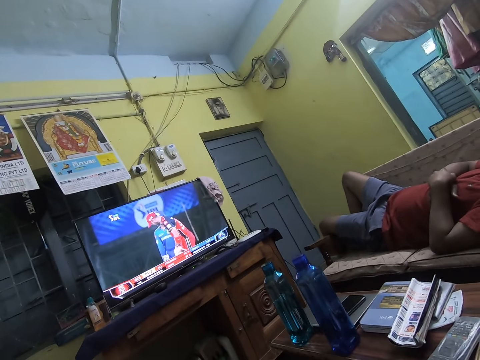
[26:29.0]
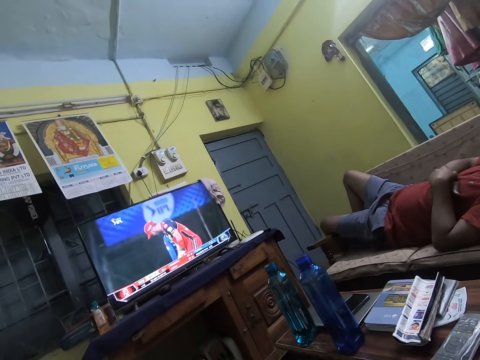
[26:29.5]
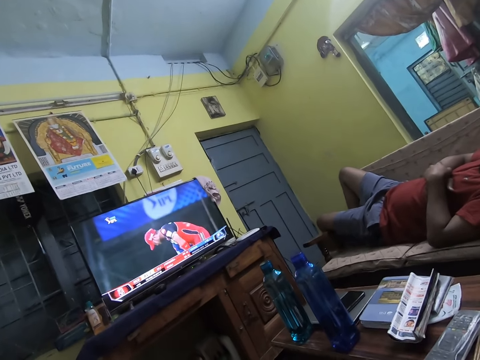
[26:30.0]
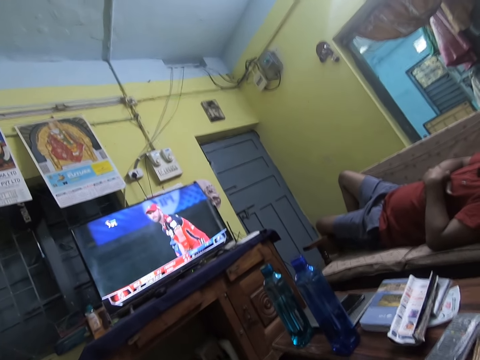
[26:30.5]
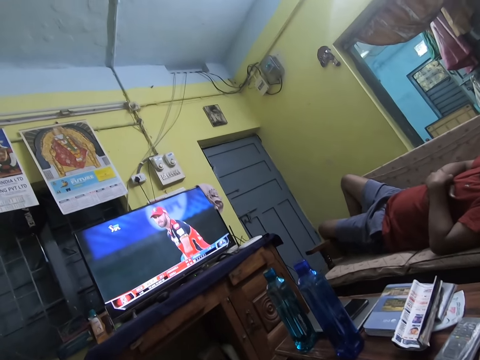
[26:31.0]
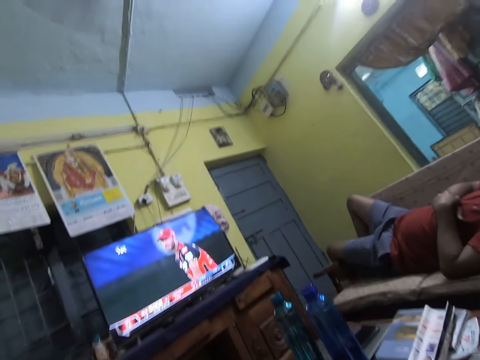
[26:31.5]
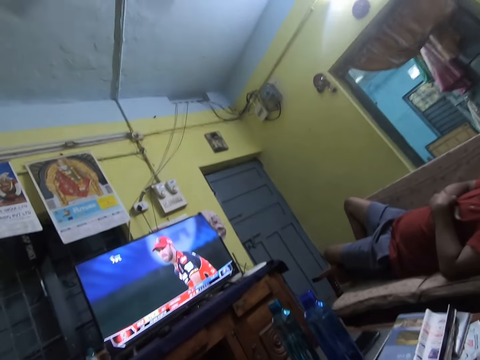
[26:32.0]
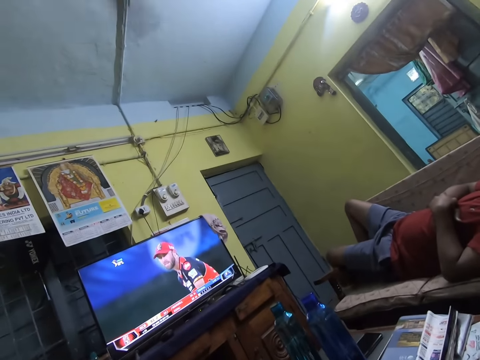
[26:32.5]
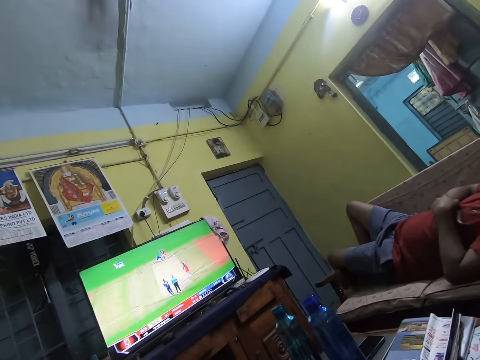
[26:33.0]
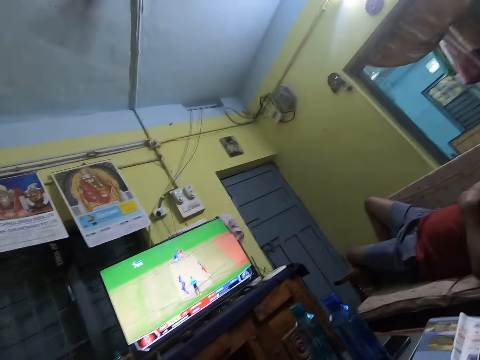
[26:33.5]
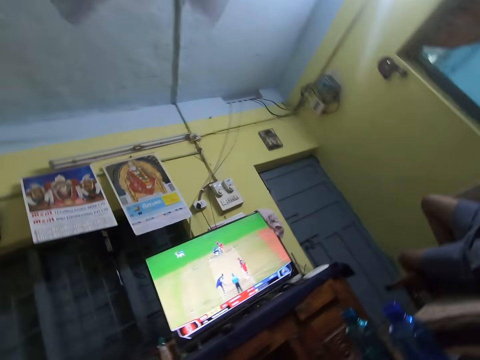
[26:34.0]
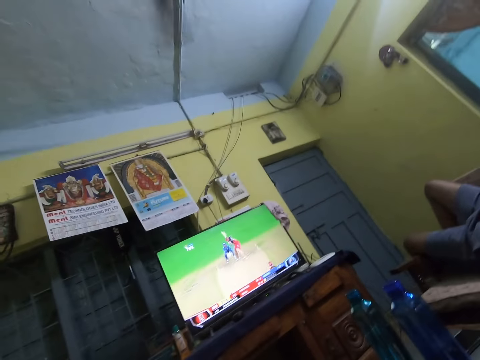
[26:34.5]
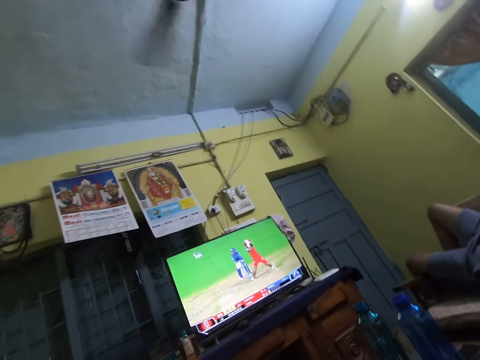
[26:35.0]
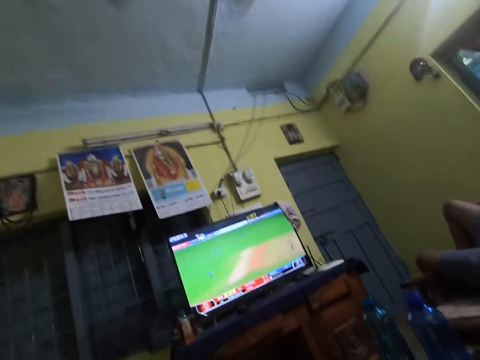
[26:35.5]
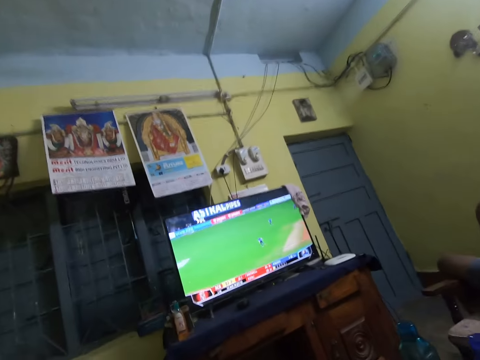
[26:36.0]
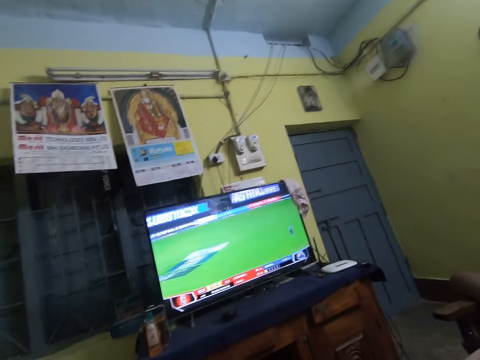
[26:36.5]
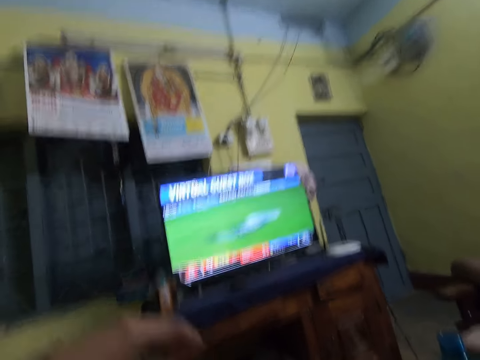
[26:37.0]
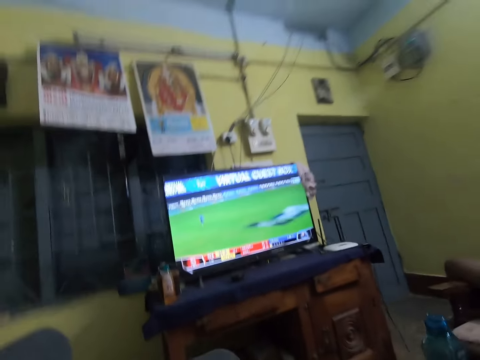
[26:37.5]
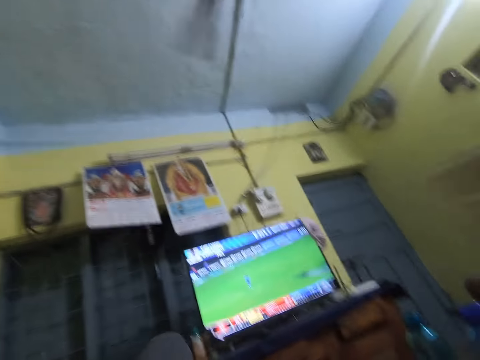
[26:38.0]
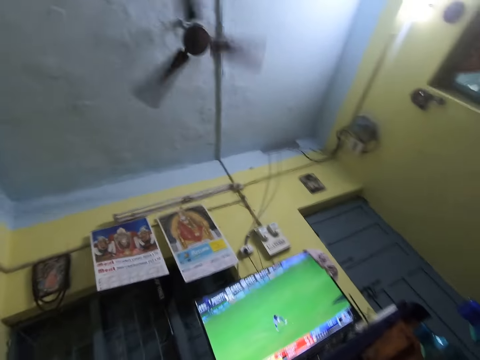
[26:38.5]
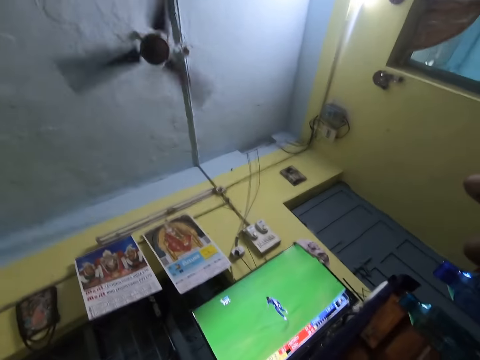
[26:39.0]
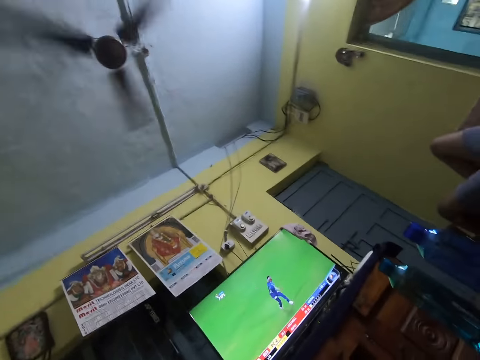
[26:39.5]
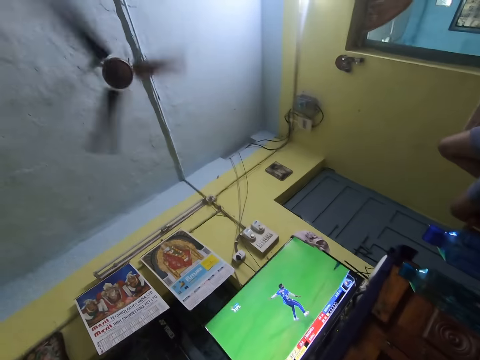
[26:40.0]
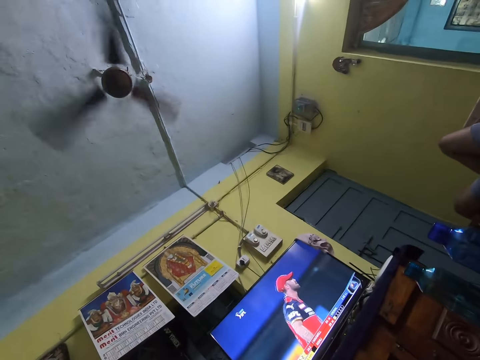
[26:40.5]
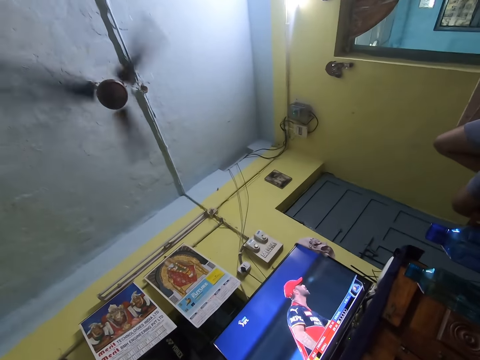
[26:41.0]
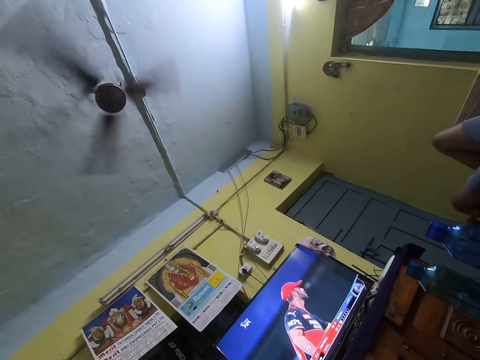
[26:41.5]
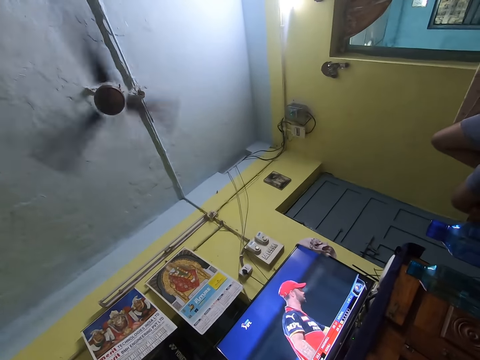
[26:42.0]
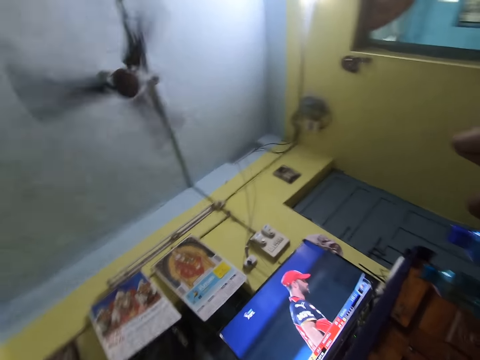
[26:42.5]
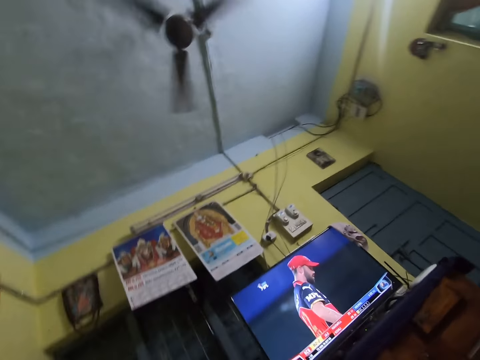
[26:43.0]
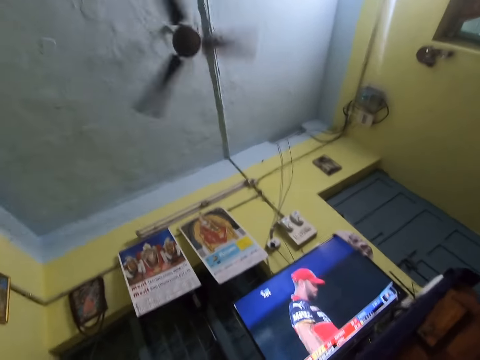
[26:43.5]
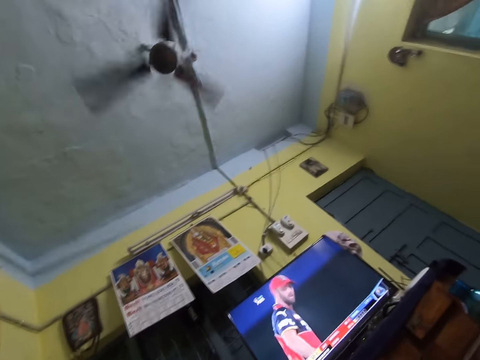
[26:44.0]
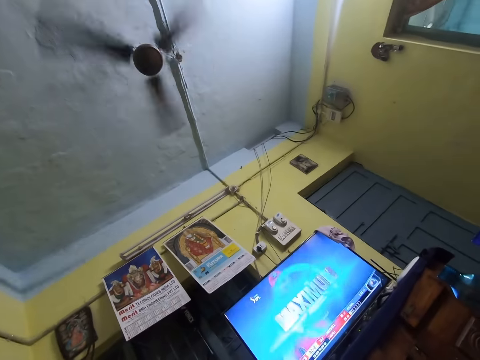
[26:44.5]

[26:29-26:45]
The camera wearer adjusts a camera on his head with both hands. He moves around.
